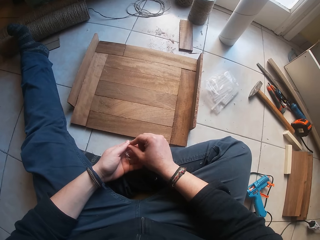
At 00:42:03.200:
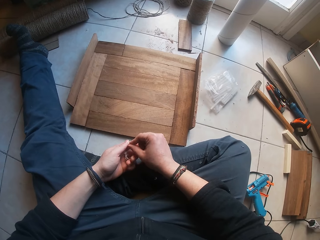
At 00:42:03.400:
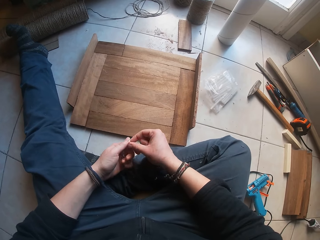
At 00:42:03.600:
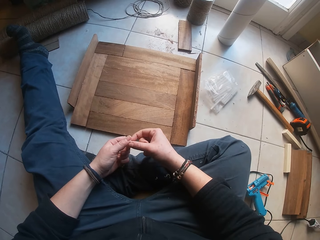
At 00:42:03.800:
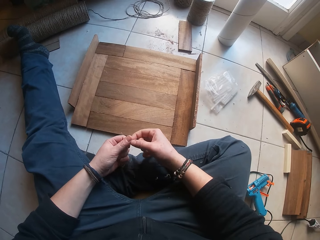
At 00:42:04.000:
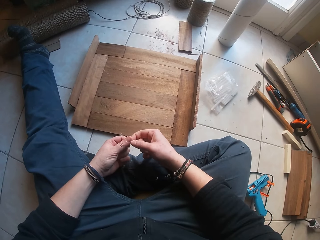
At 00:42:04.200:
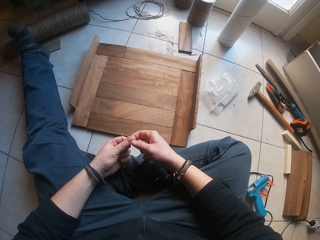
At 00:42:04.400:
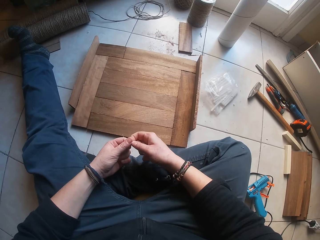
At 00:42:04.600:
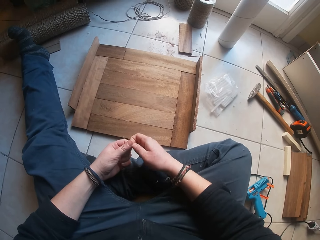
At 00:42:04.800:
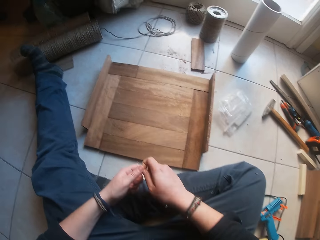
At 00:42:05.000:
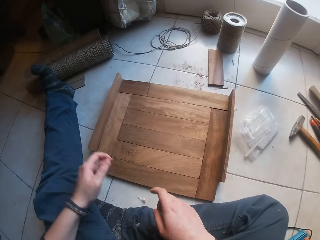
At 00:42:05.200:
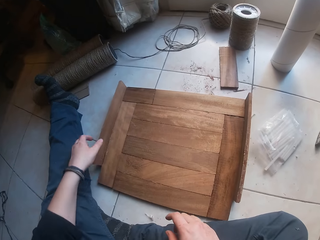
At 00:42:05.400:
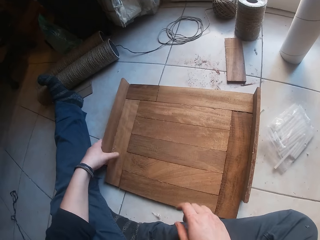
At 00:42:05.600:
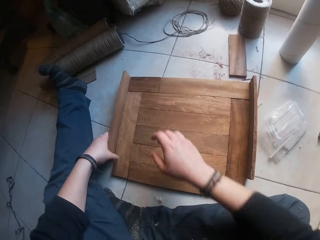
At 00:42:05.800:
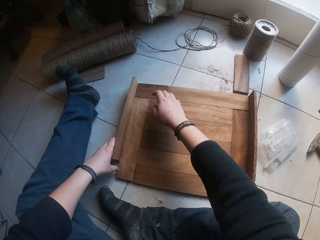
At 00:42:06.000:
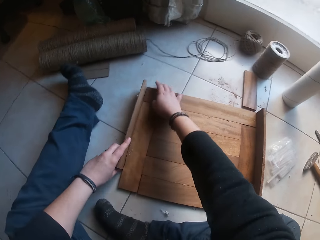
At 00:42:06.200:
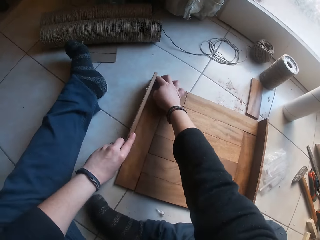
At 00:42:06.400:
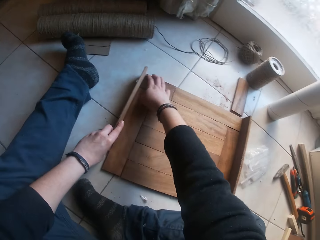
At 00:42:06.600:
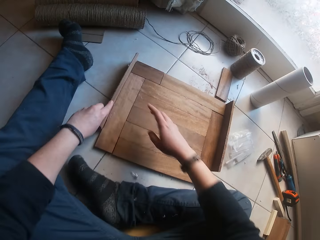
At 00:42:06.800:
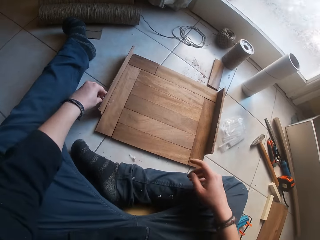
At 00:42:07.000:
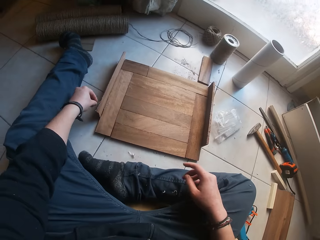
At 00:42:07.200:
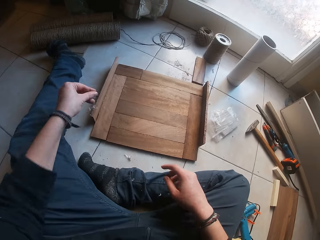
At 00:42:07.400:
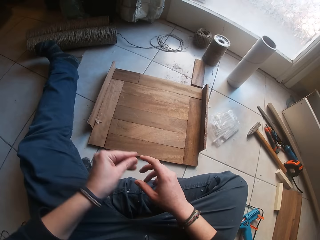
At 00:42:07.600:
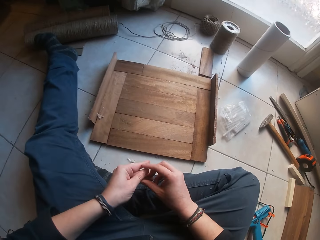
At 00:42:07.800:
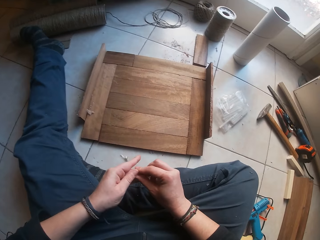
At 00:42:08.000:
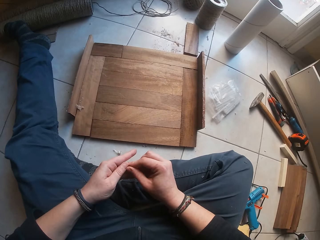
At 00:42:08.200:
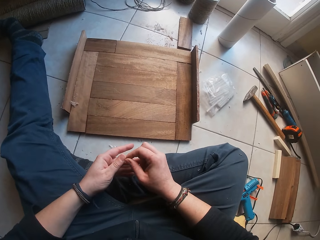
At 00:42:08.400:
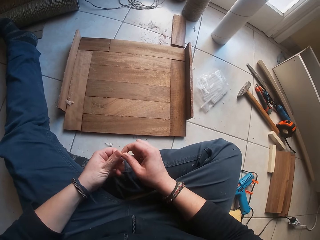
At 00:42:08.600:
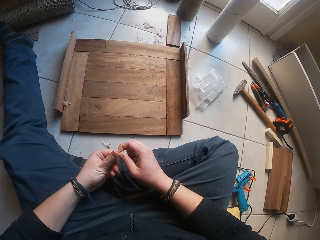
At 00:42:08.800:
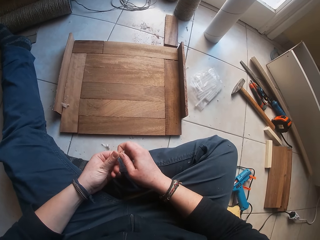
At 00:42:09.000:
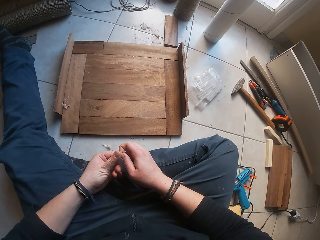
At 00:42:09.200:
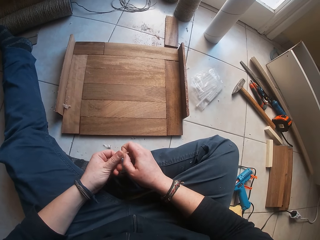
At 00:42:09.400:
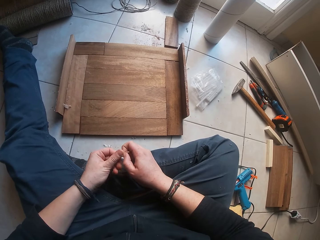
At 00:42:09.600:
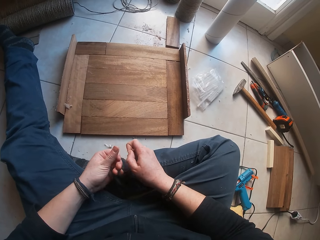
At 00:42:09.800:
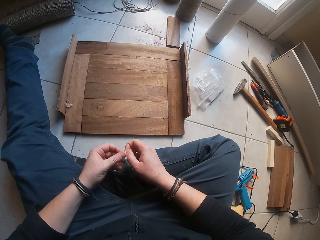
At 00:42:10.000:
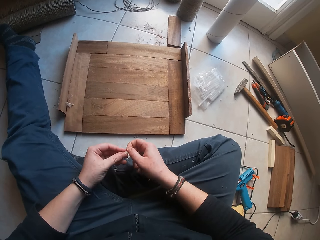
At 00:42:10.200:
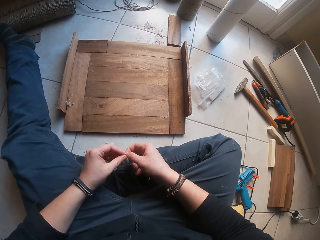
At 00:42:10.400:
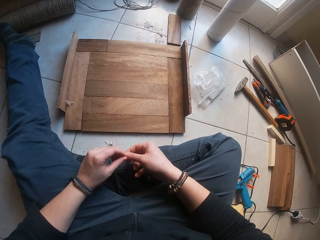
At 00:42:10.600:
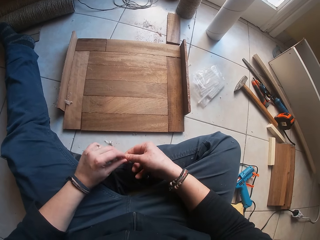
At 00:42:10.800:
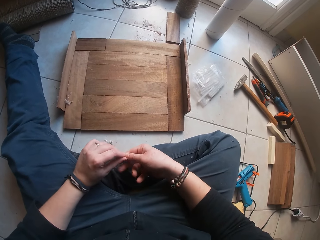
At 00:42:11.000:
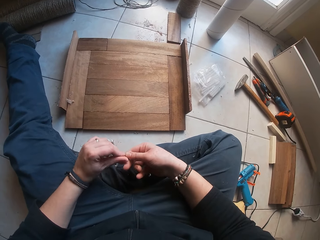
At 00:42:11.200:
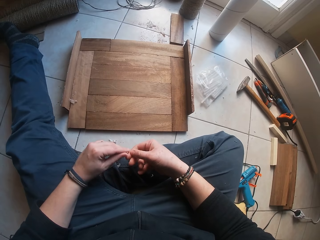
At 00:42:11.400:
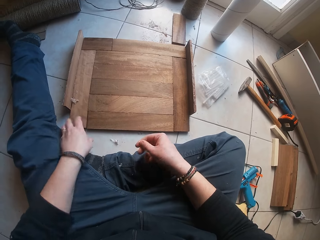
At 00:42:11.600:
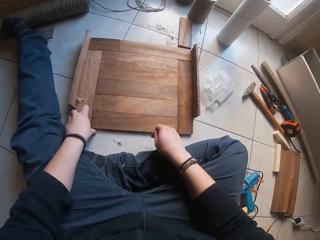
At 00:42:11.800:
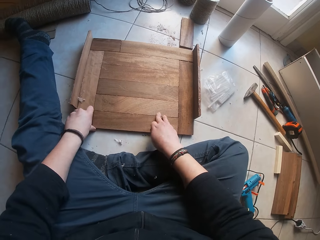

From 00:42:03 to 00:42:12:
The camera wearer removes the gum in his left hand with his right hand. He touches the piece of wood on the floor with his left hand. He touches the piece of wood on the floor with his right hand. He holds the screw with his hands. He removes the gum in his left hand with his right hand.

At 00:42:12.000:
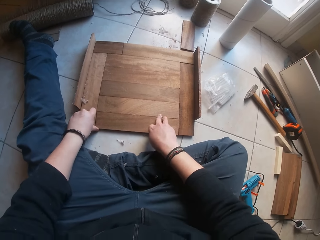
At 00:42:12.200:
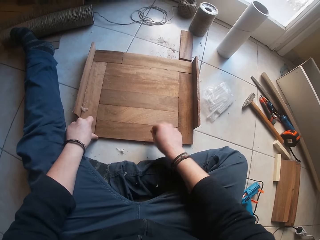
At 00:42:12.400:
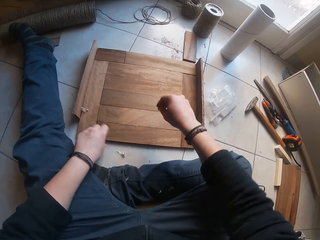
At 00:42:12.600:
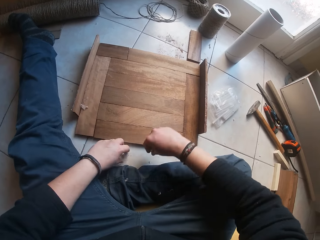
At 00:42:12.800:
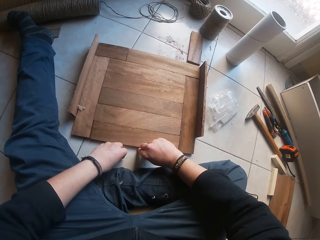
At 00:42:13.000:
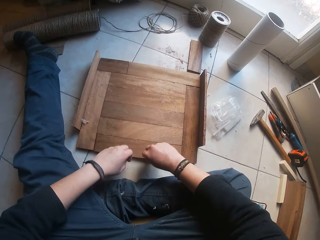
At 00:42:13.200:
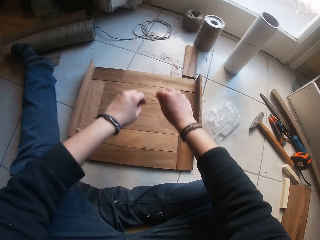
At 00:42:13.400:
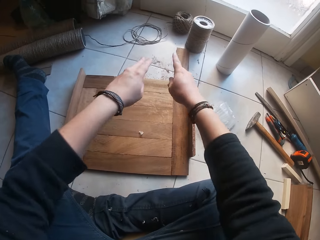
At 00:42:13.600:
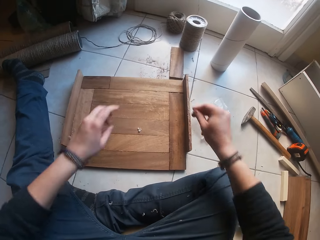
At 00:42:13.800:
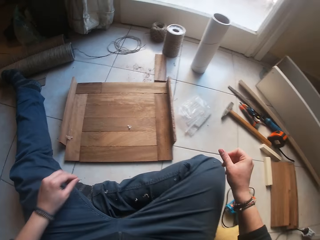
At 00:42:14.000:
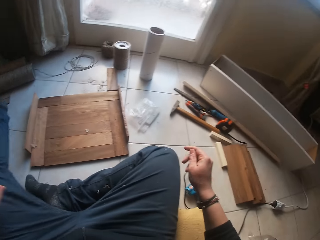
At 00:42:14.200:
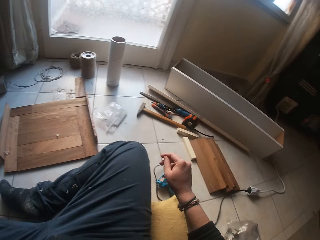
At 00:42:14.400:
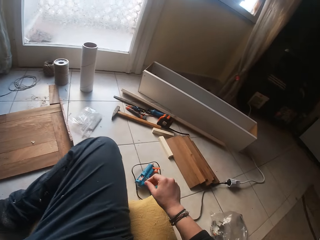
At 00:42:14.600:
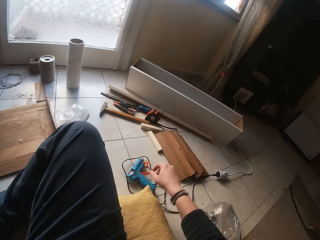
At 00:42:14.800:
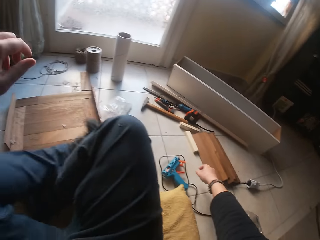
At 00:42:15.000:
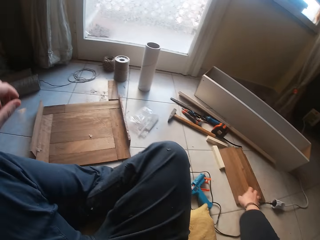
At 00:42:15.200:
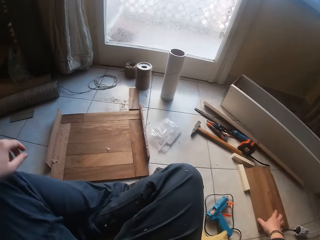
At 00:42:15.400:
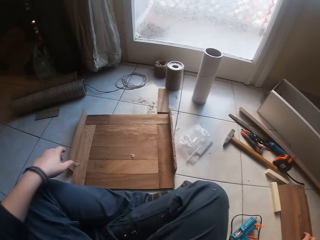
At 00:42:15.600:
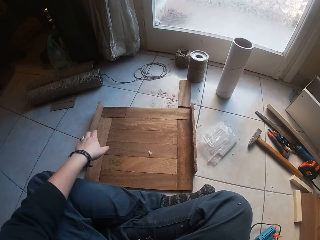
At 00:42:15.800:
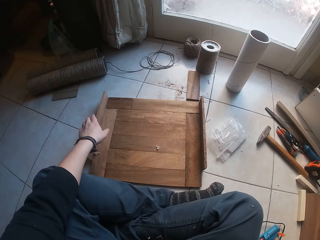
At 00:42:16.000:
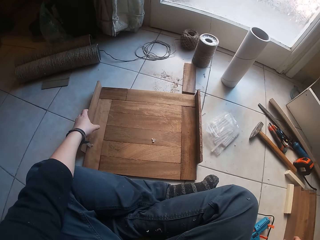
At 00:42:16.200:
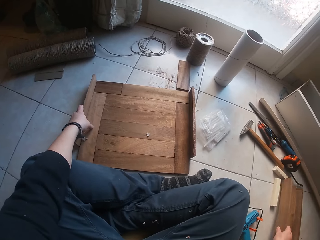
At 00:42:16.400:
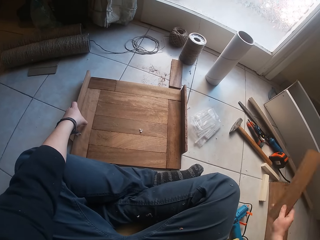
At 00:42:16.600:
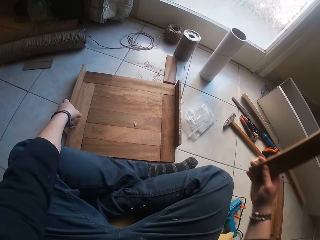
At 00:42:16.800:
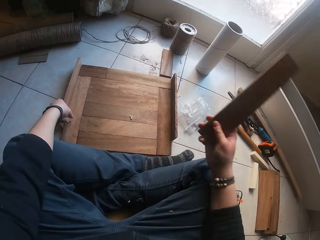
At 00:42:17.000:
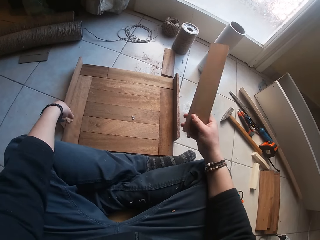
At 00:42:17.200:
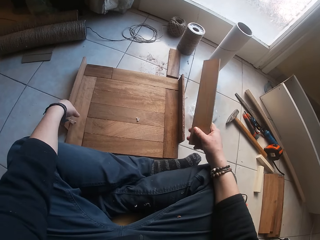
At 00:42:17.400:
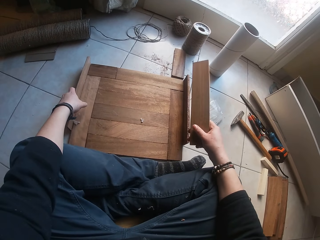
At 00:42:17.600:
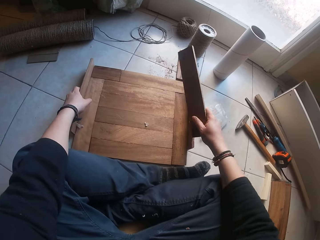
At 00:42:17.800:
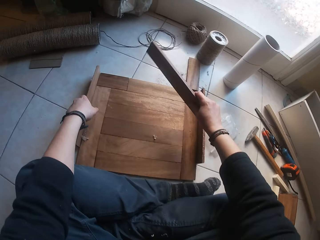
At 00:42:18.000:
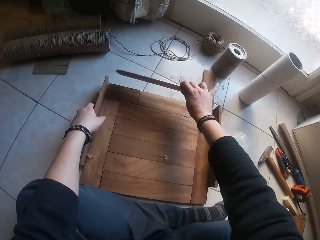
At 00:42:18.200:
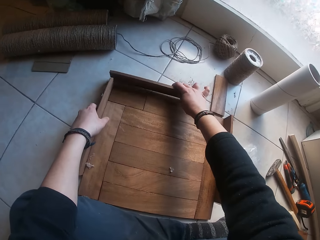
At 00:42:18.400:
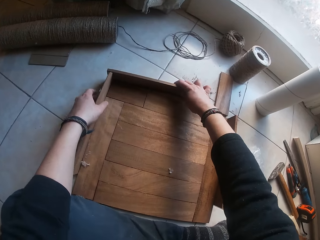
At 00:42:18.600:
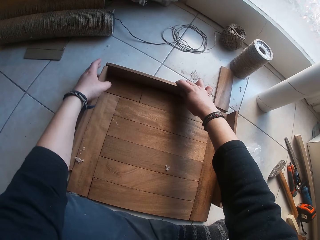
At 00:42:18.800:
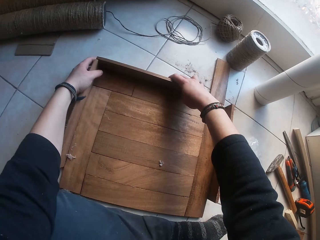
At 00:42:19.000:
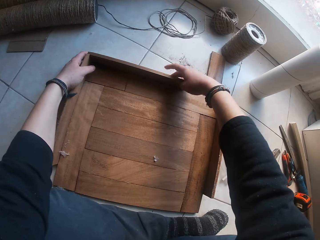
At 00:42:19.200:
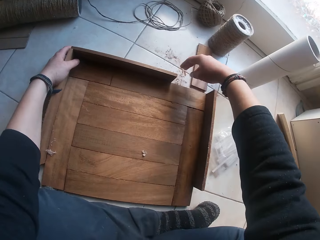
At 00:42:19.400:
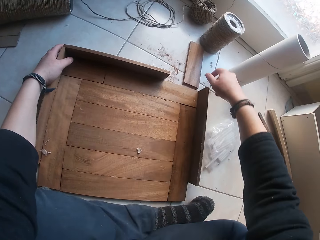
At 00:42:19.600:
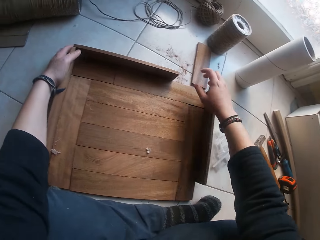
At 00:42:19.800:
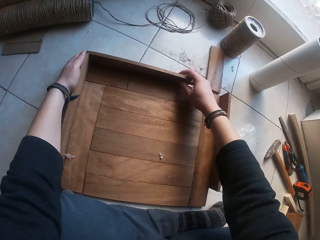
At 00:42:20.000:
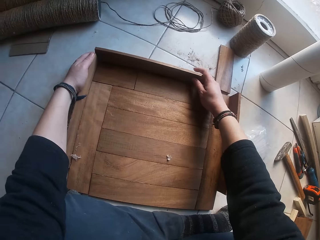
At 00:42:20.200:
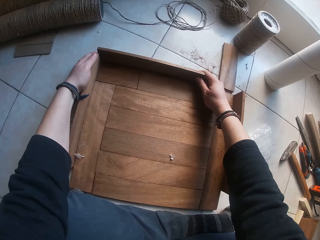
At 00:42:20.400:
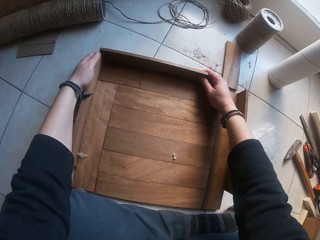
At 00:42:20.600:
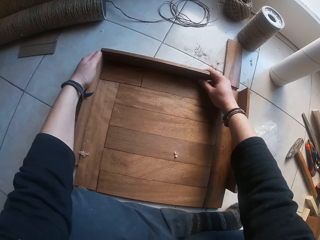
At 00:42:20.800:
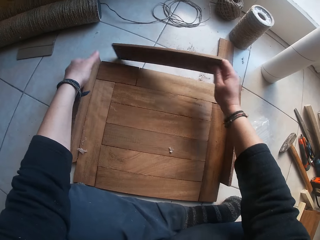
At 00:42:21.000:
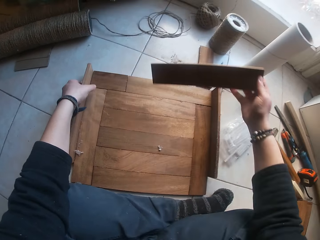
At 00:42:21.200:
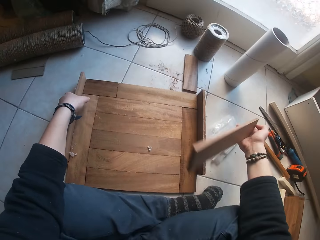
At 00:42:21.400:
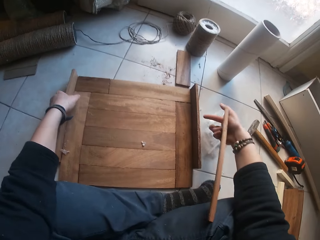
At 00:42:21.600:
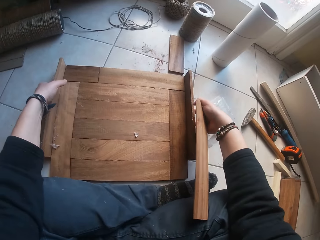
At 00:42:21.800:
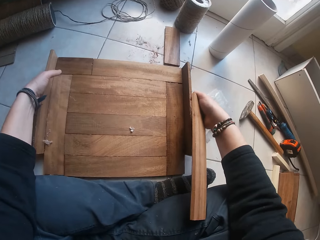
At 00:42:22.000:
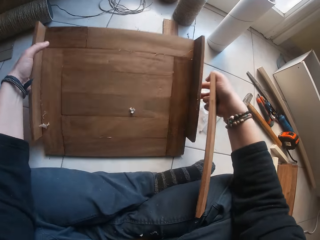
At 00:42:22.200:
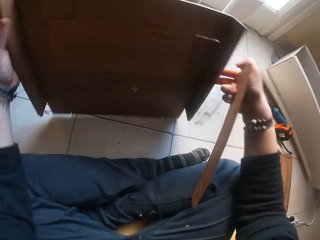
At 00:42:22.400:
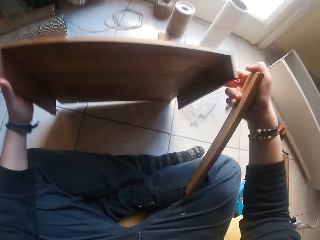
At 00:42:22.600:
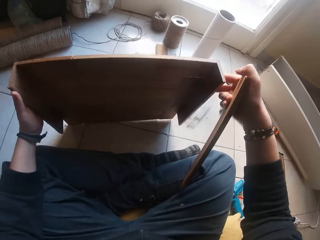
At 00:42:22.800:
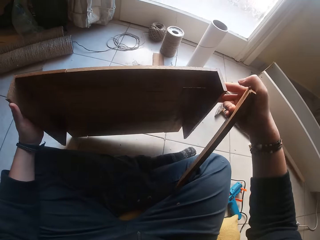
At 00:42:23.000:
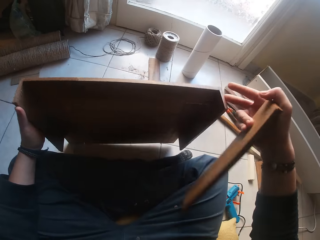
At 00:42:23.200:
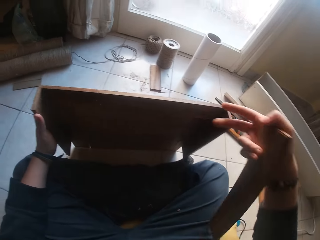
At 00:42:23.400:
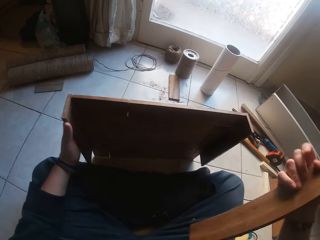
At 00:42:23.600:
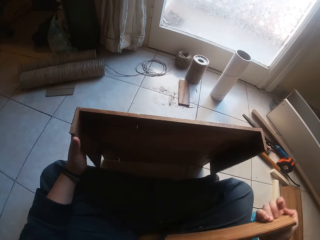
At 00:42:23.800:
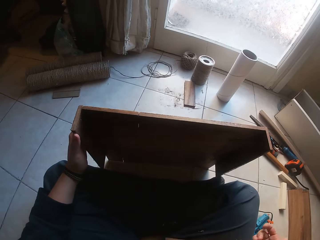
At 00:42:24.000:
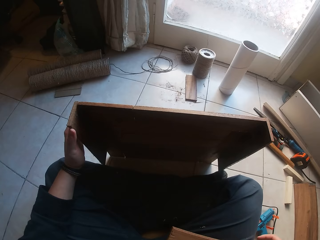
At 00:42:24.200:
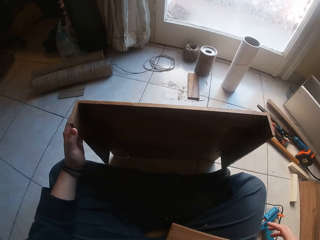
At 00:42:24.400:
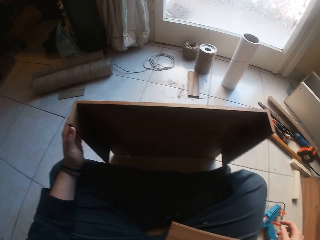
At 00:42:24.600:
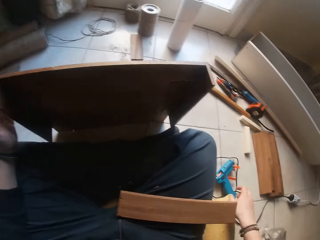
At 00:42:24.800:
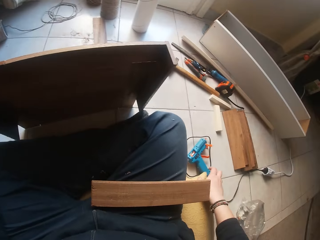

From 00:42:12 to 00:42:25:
The camera wearer touches the piece of wood on the floor with both hands. He picks up dirt on the floor with his right hand. He picks up dirt on the floor with his left hand. He moves the dust with his hands. He throws the dirt in his right hand on the piece of wood on the floor. He throws the dirt in his left hand on the floor. He moves his legs. He picks up a piece of wood on the floor with his right hand. He holds the wood with the left hand. He touches the piece of wood on the floor with his left hand. He arranges the piece of wood in his right hand against the piece of wood on the floor. He picks up the piece of wood on the floor with his right hand. He holds the piece of wood. He picks up the piece of wood on the floor with both hands. He holds the wood. He drops the piece of wood in his right hand on his leg.
